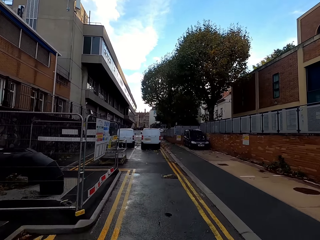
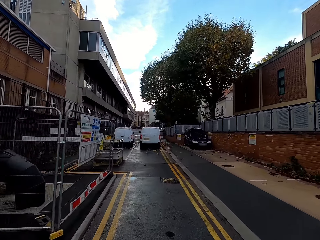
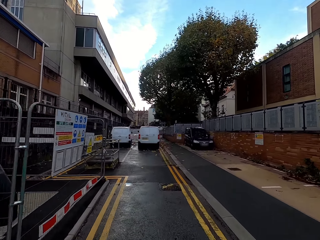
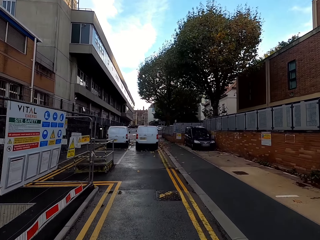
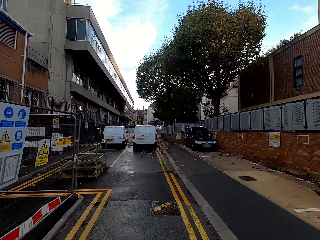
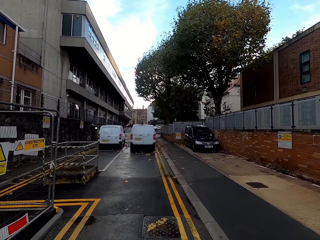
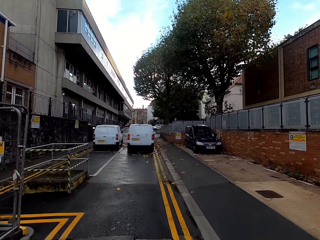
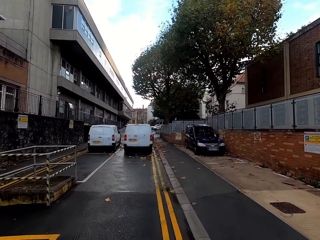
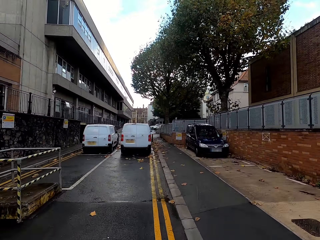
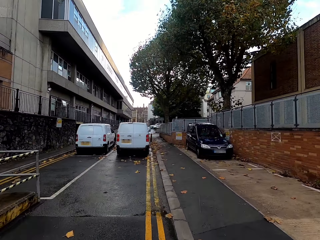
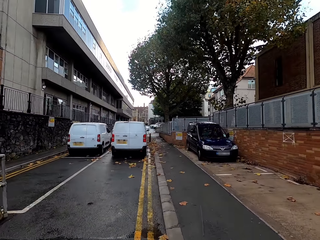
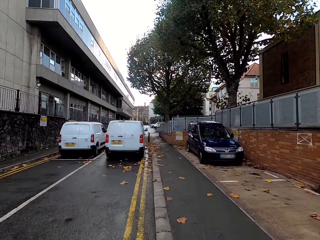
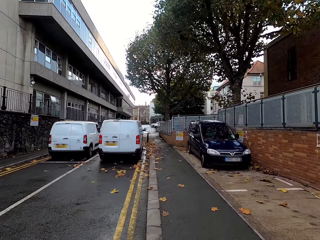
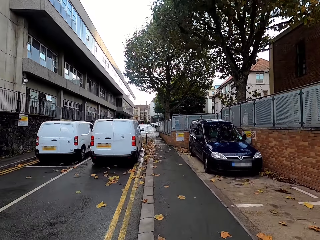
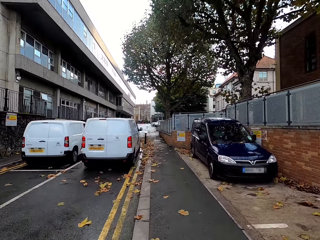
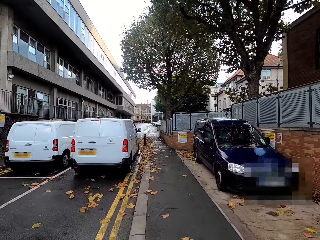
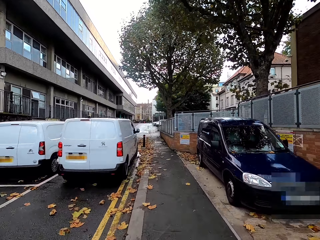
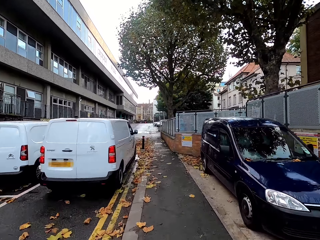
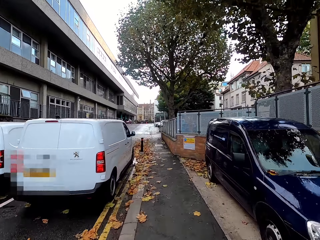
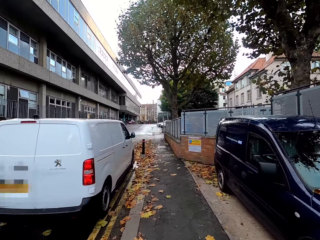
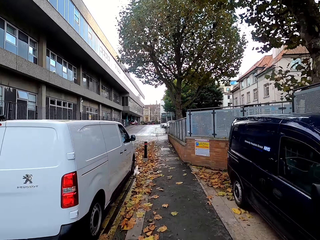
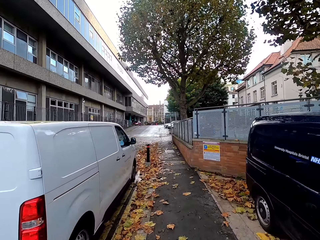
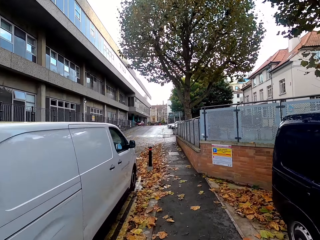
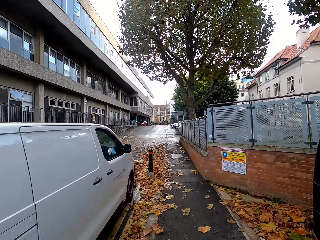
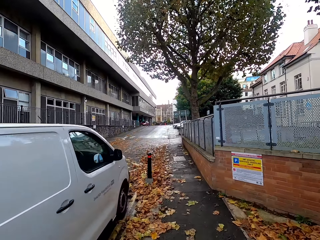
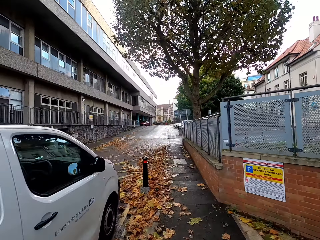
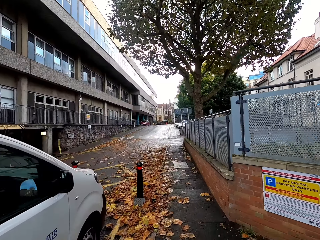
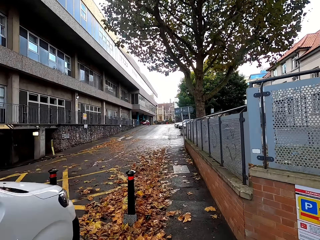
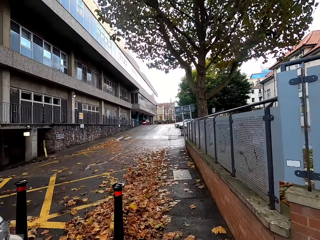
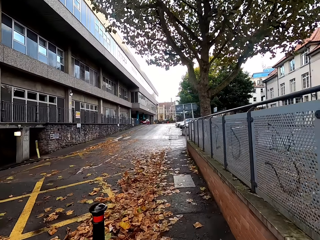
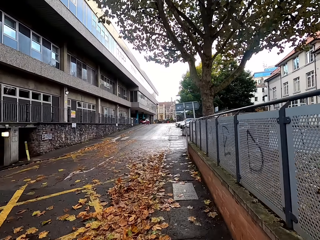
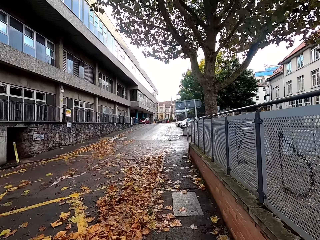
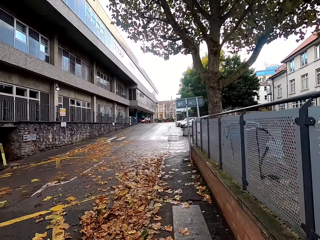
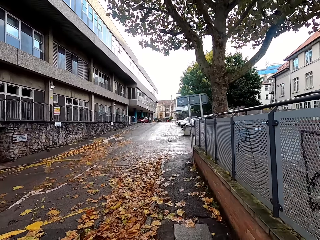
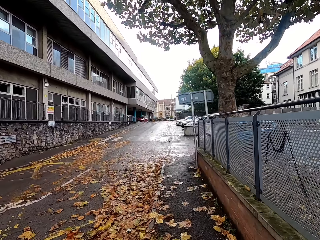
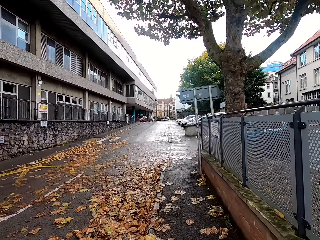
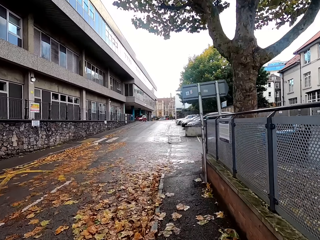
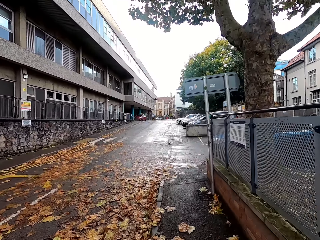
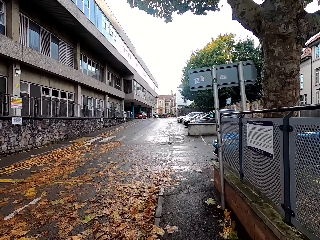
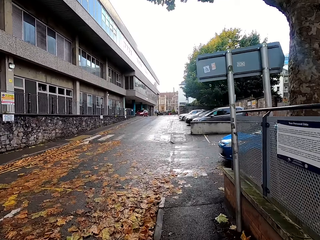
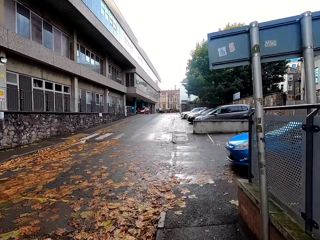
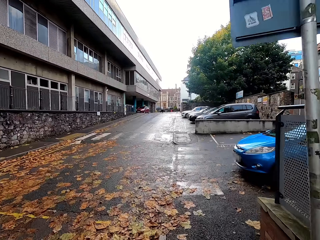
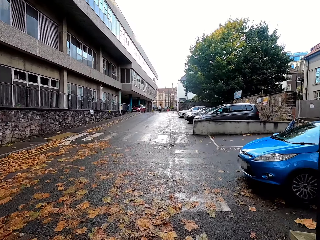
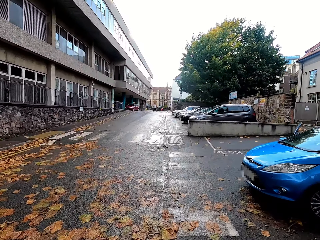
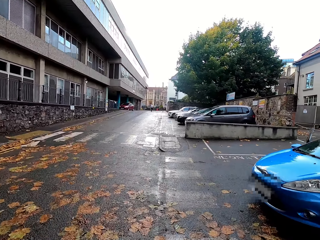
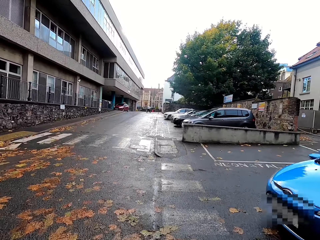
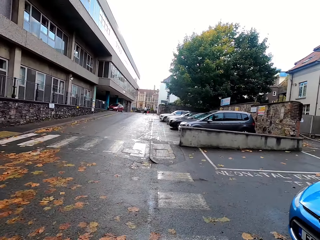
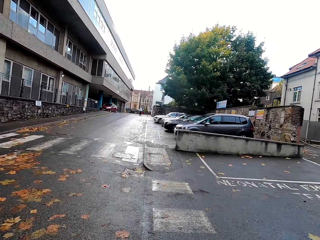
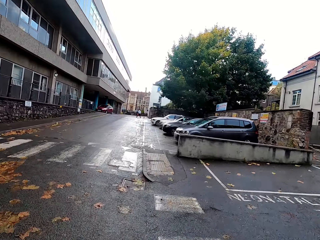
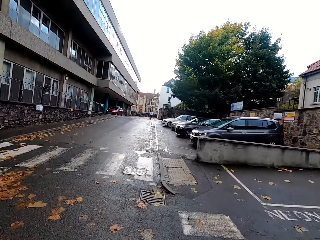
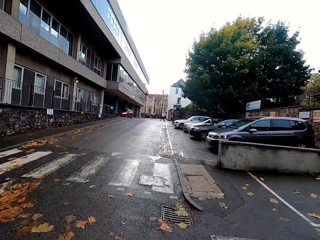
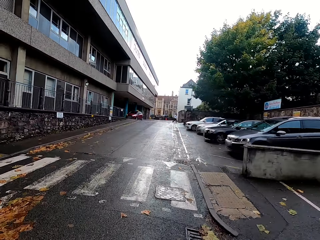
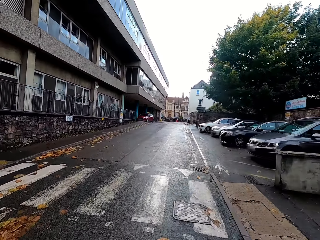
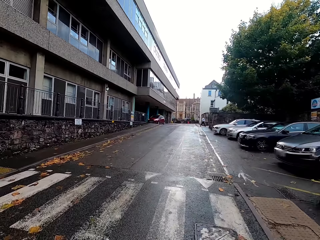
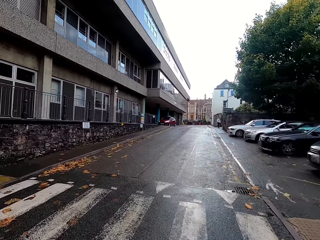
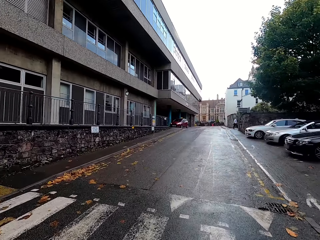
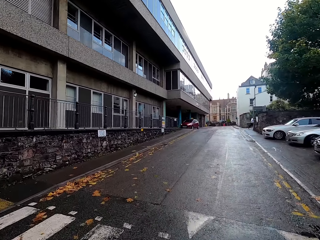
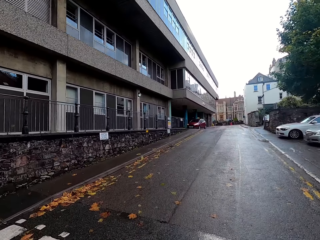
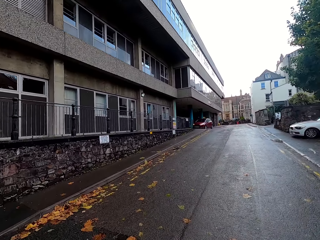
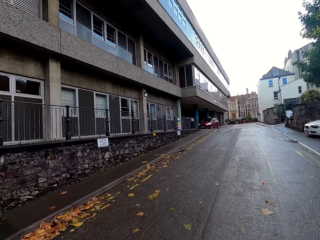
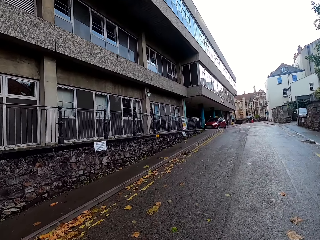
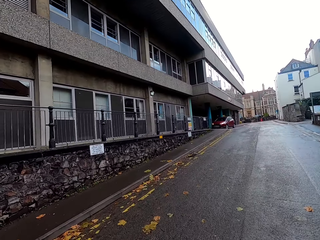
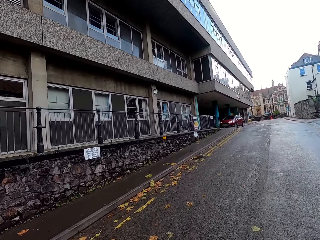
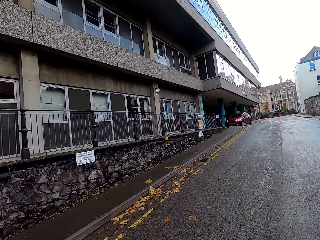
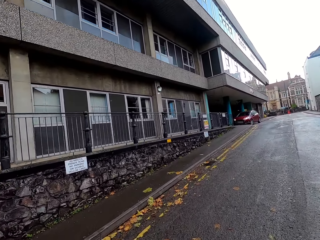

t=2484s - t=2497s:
The camera wearer cycles on the pavement. They drive on the road.

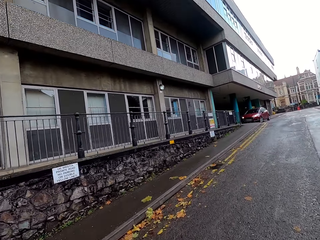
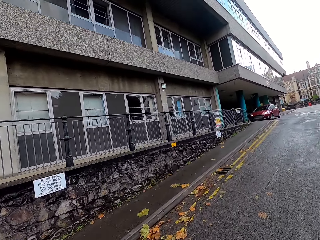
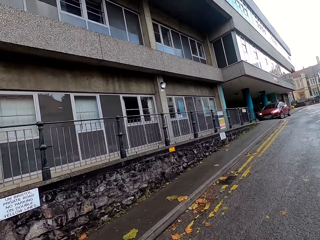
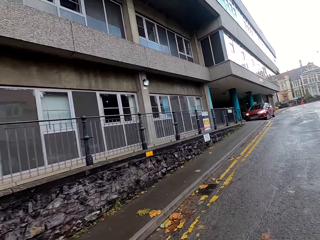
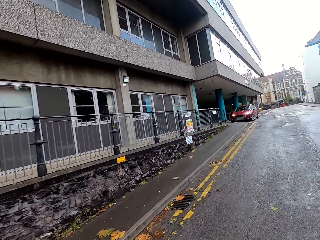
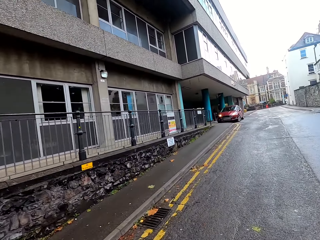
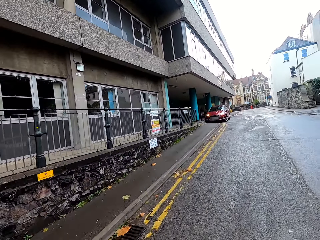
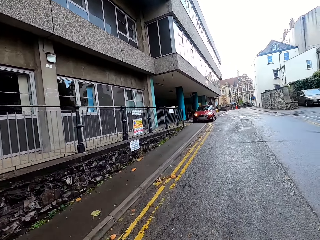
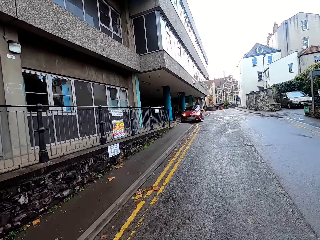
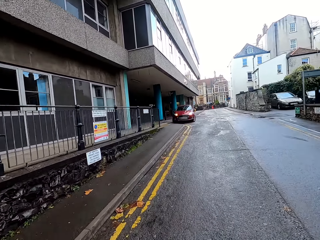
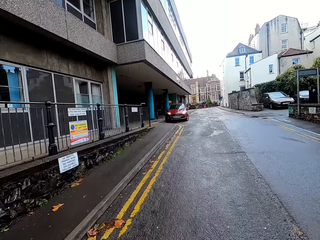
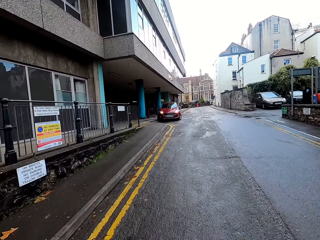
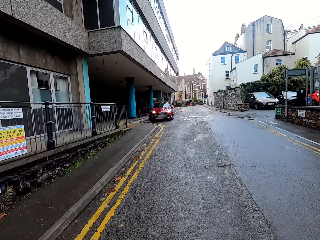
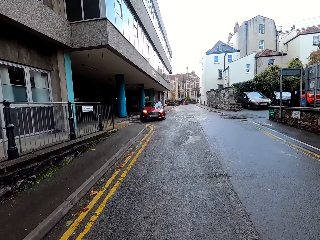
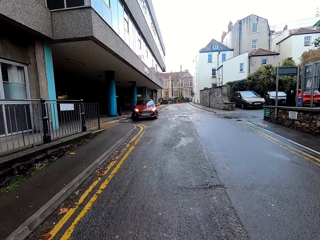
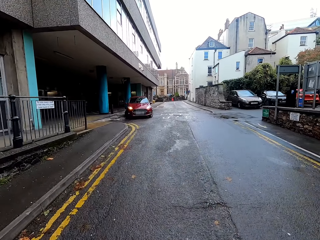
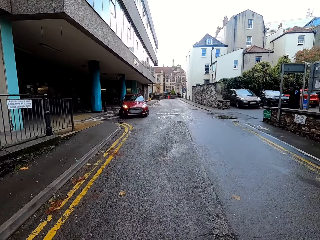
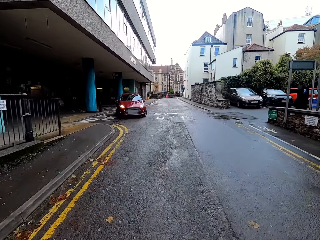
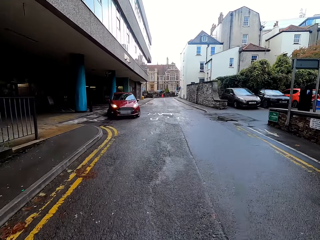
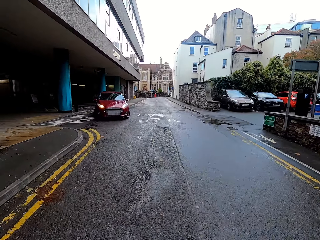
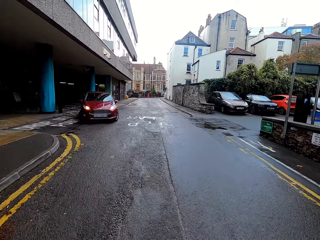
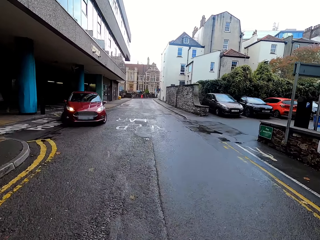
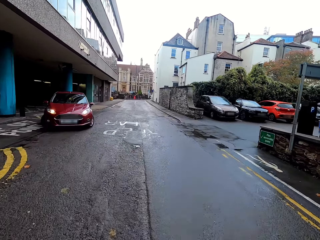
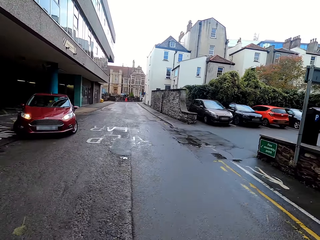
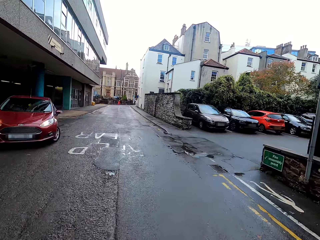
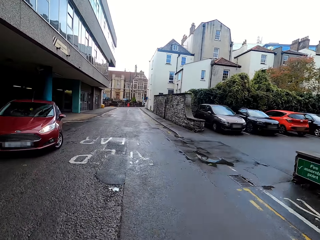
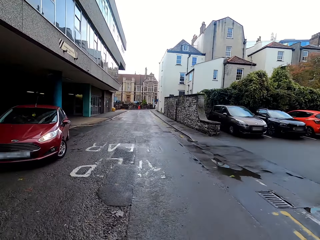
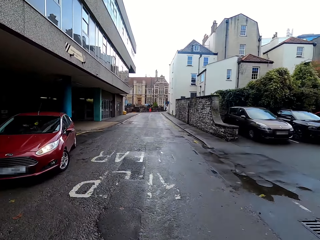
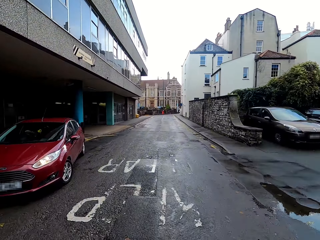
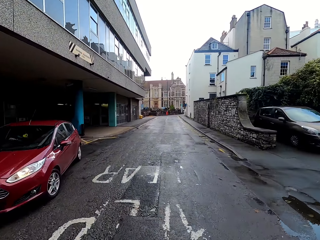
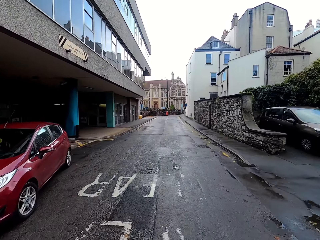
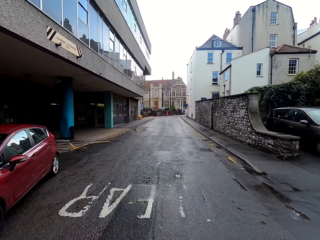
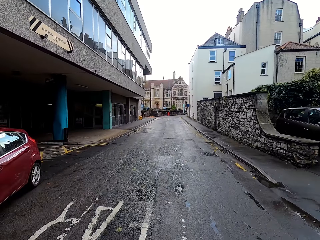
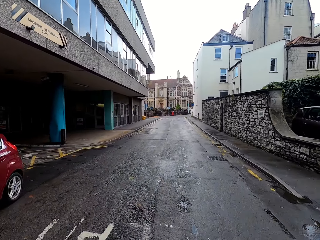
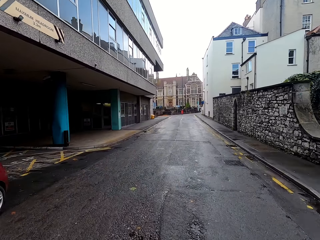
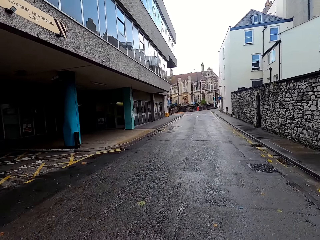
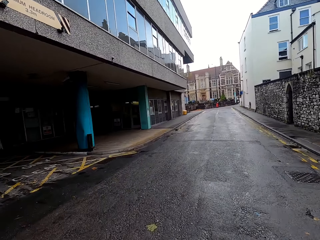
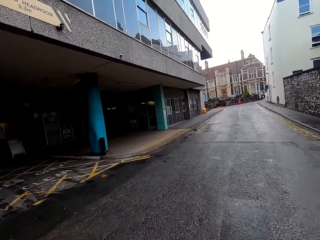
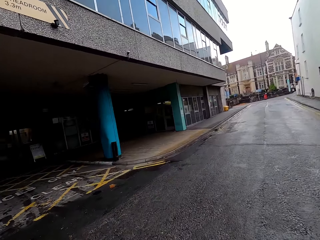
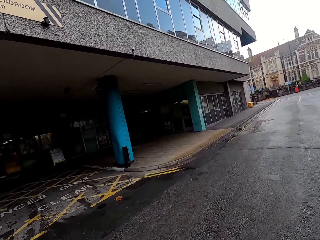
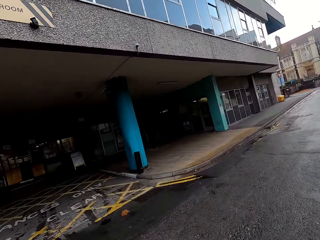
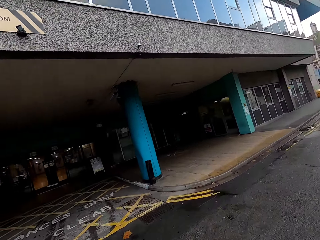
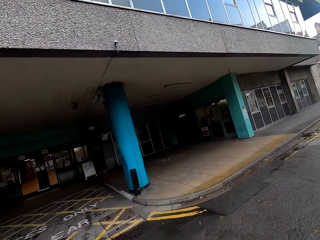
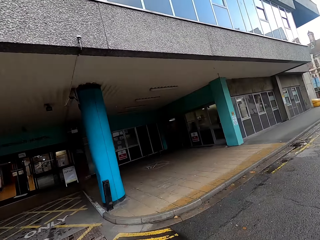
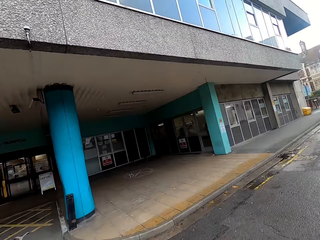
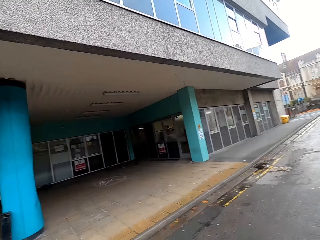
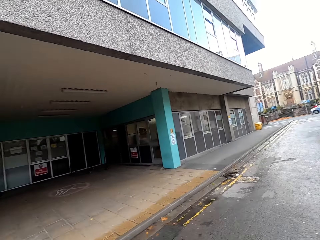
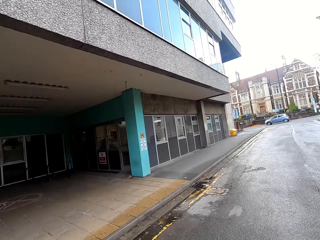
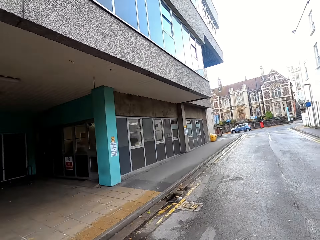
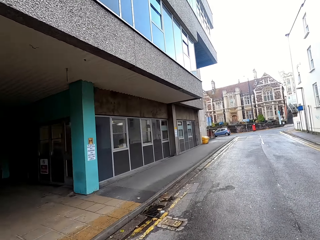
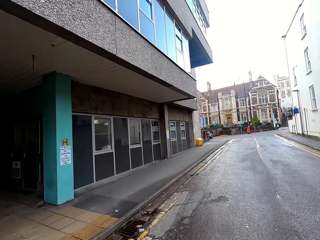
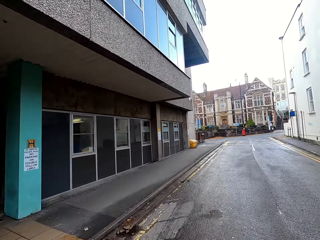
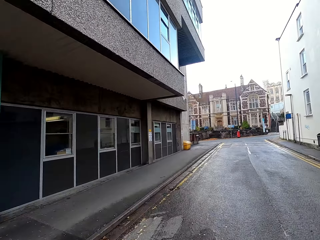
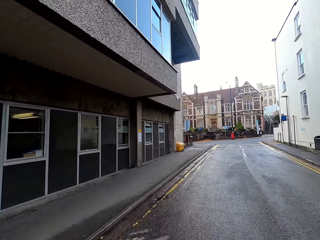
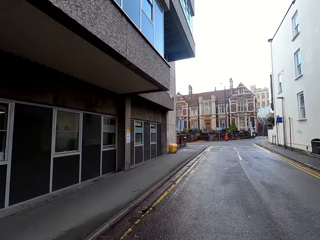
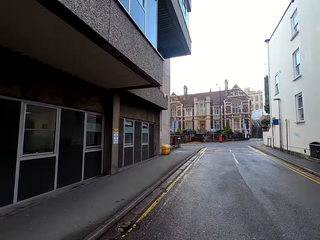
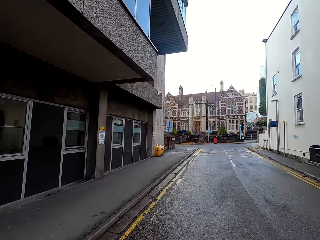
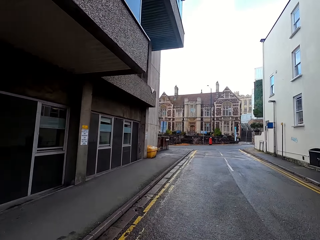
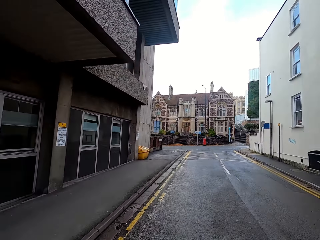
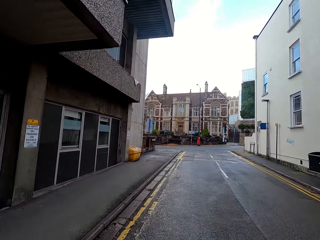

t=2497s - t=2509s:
A blue car drives past the camera wearer.
